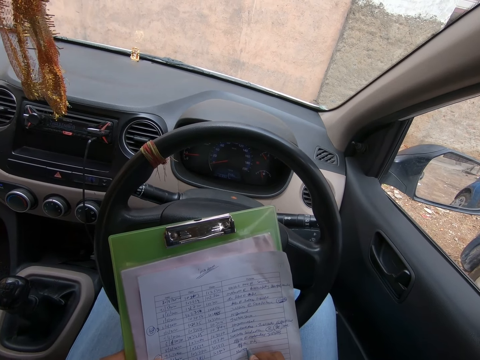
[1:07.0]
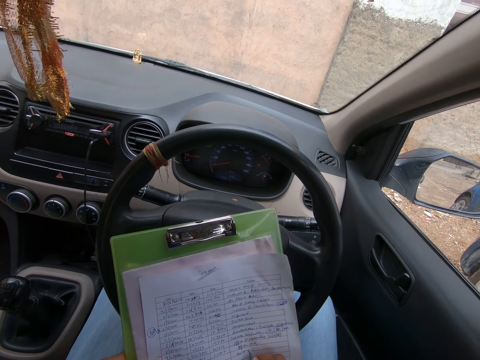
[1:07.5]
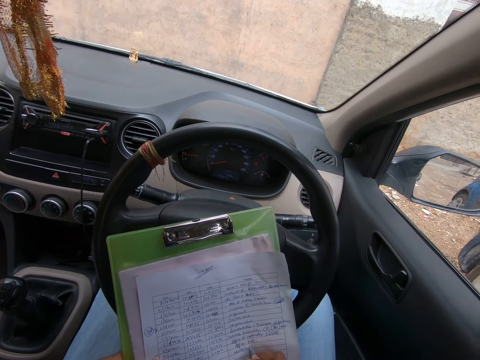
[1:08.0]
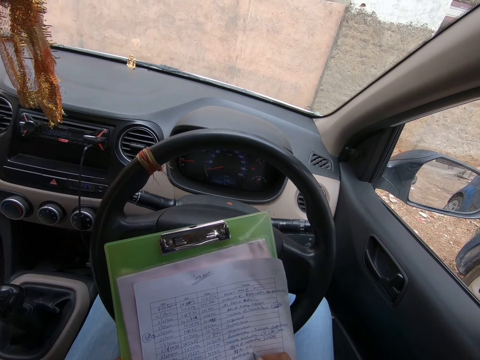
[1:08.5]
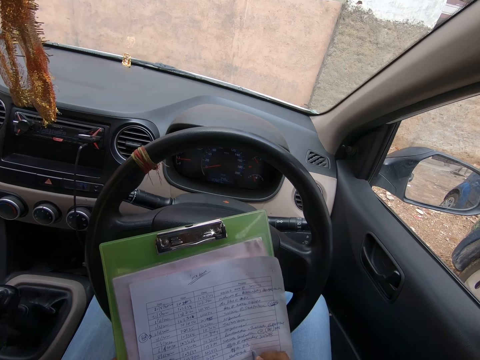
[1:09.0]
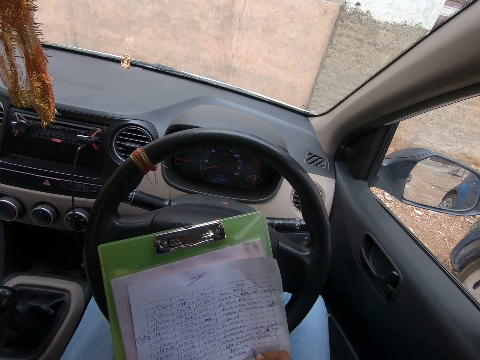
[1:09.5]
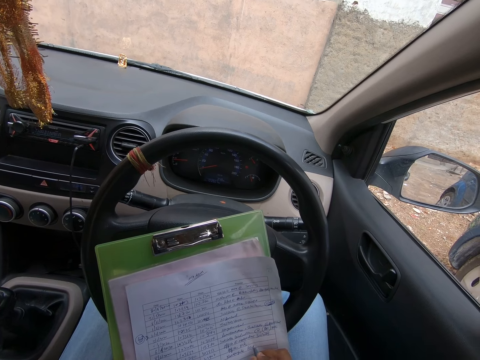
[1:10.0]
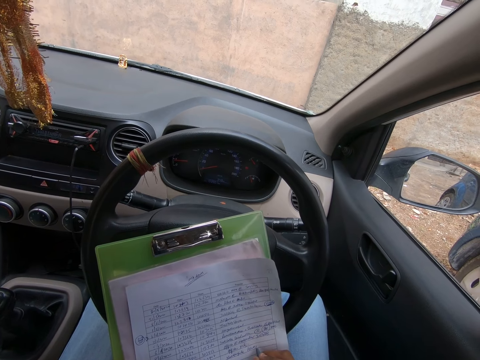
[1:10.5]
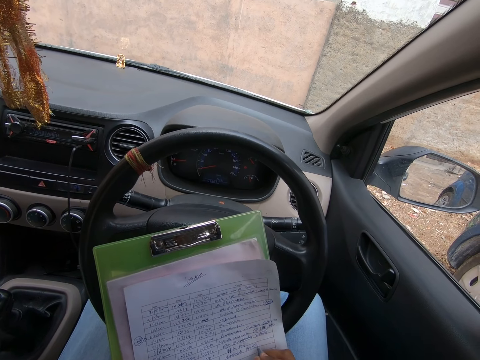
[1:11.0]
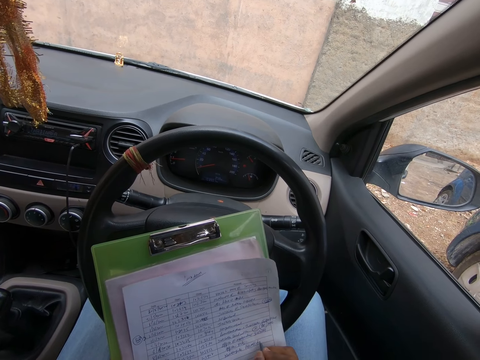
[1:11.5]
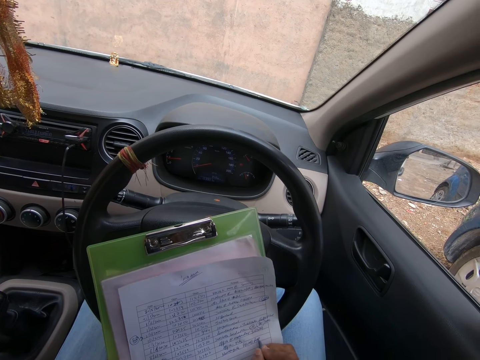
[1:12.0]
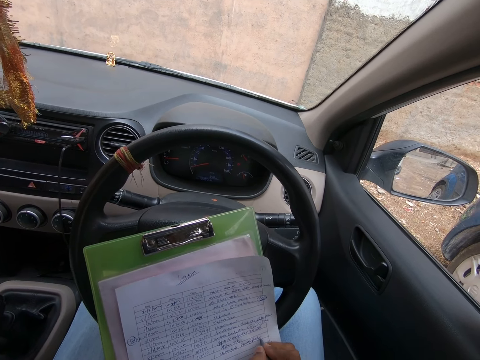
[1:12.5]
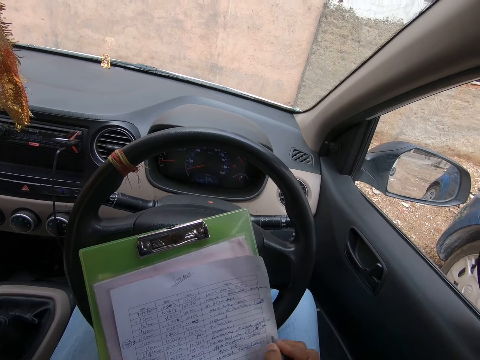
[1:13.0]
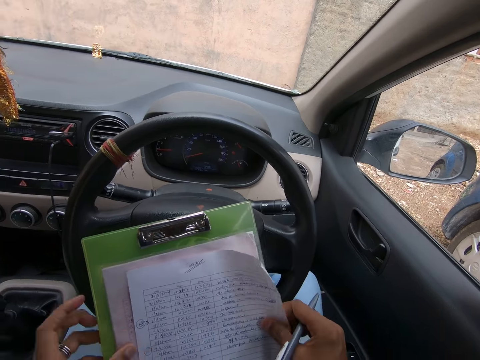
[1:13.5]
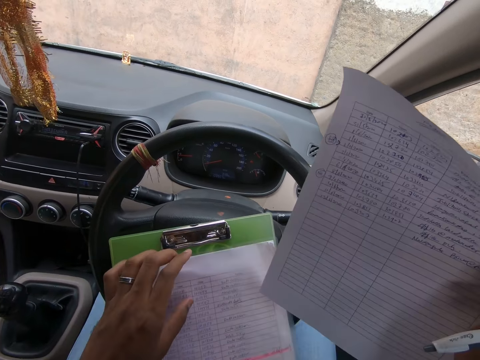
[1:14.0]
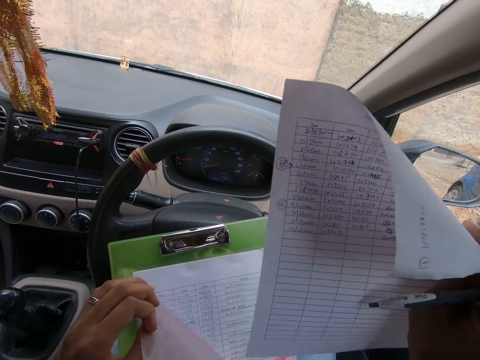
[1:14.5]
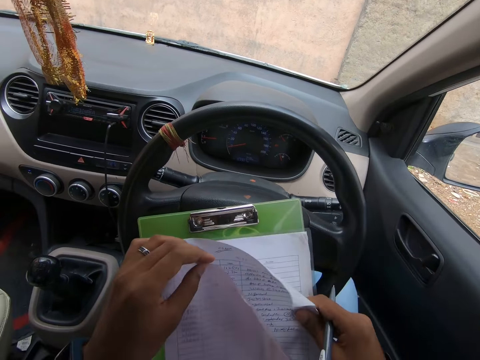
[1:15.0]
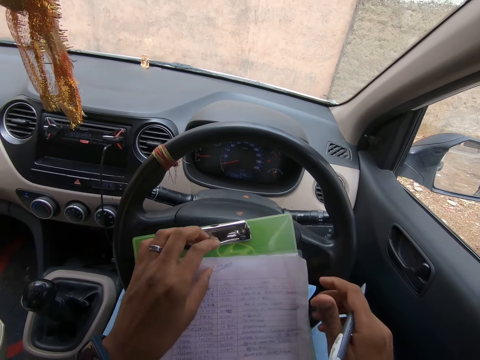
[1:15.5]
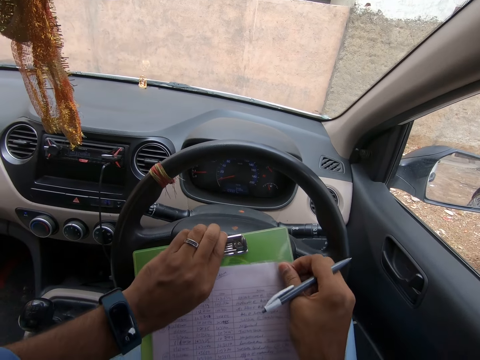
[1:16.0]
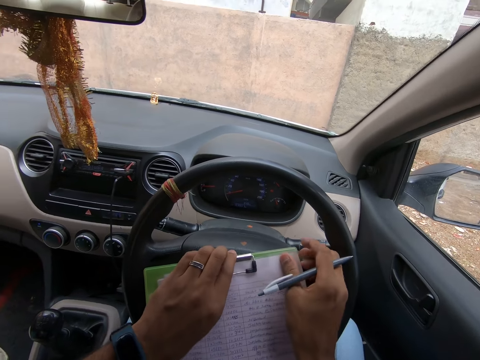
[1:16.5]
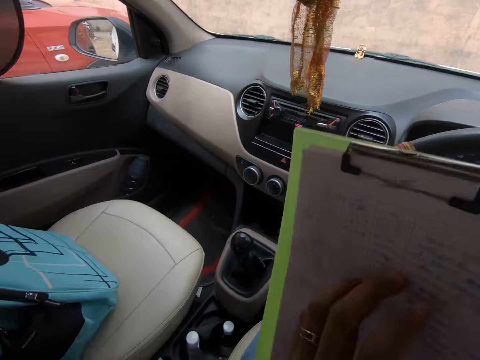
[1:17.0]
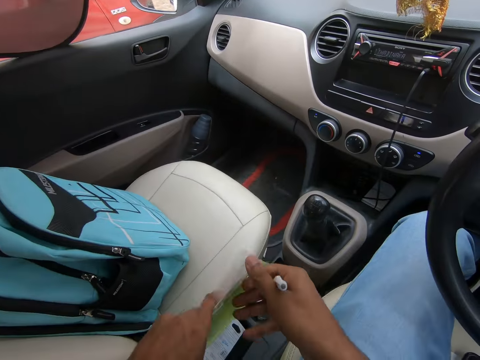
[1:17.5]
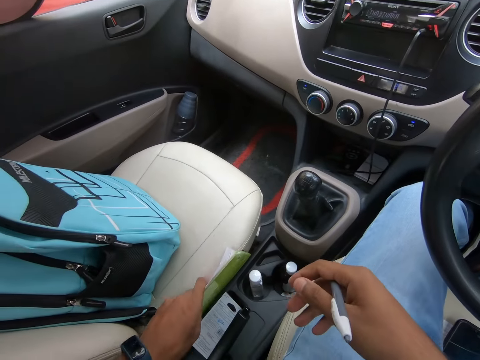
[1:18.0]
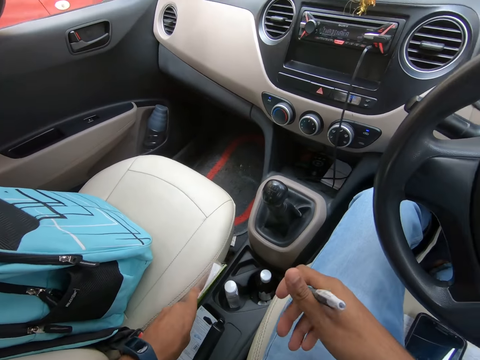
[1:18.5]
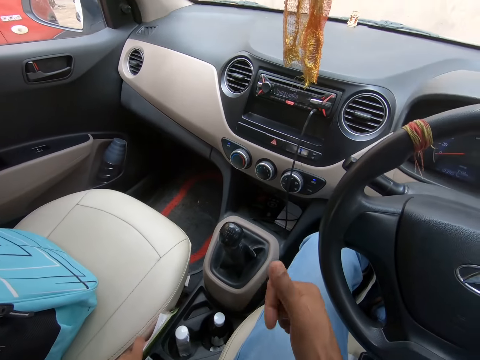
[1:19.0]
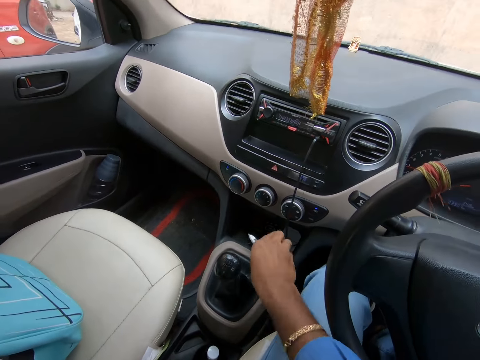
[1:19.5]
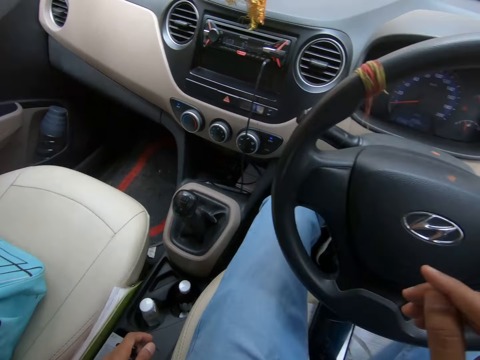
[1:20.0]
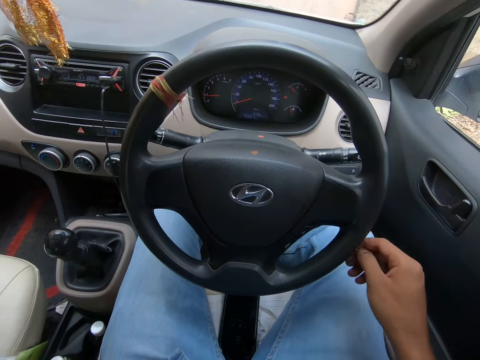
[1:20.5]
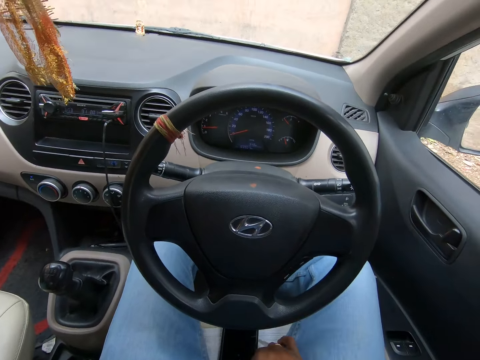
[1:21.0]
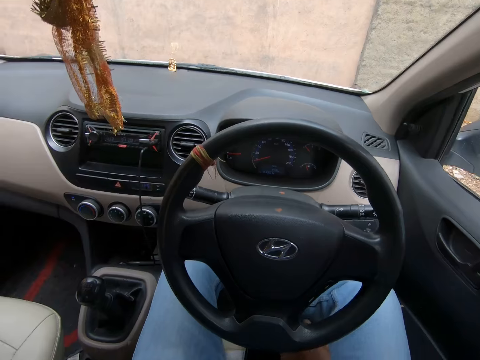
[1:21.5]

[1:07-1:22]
The camera wearer lifts the paper. He holds the paper on the clipboard with the left hand. He puts the paper on other papers on the clipboard. He lifts the clip. He attaches the papers to the clipboard. He places the clipboard beside the passenger seat. He looks around. He presses the pen with his hand. He throws the pen in the car console.

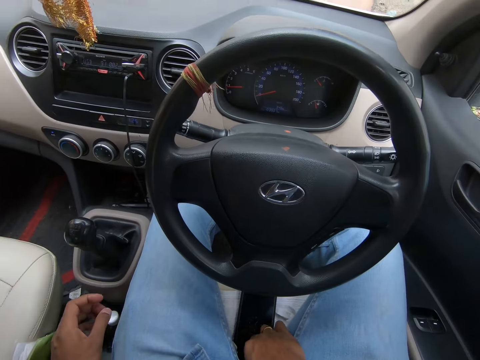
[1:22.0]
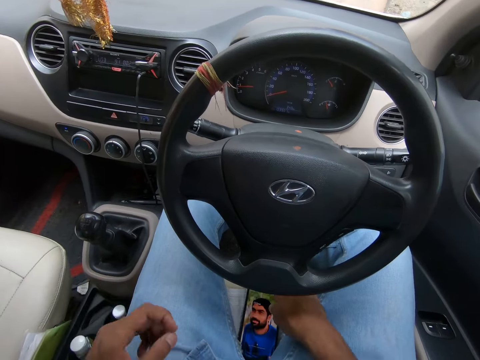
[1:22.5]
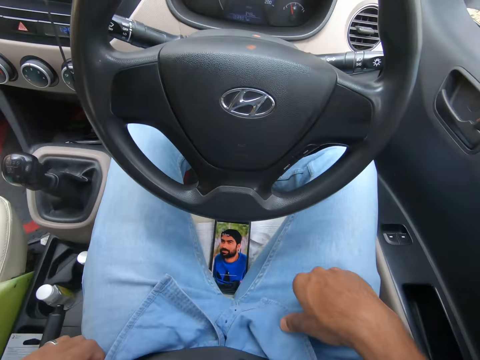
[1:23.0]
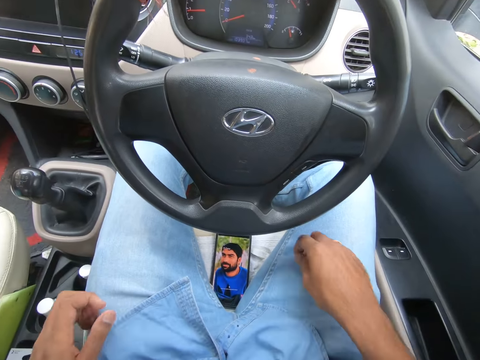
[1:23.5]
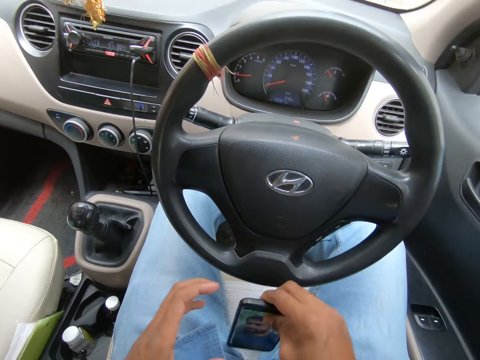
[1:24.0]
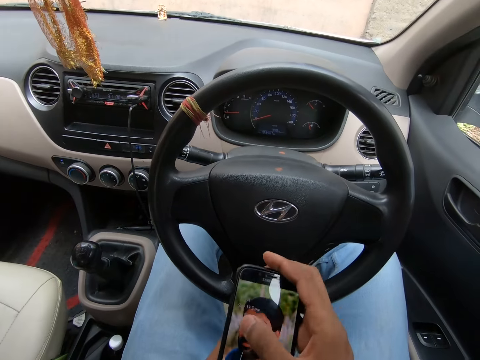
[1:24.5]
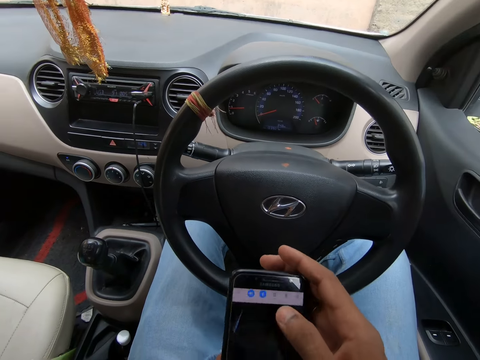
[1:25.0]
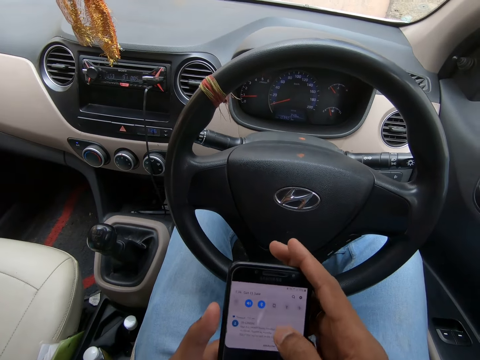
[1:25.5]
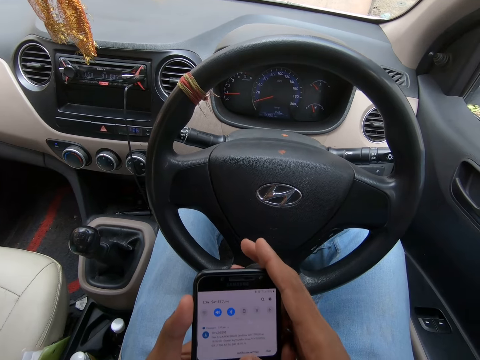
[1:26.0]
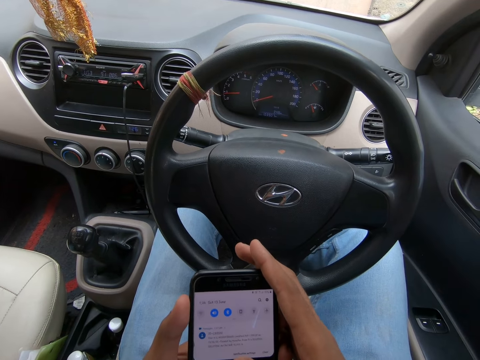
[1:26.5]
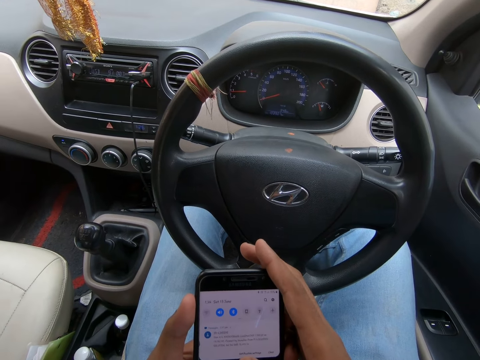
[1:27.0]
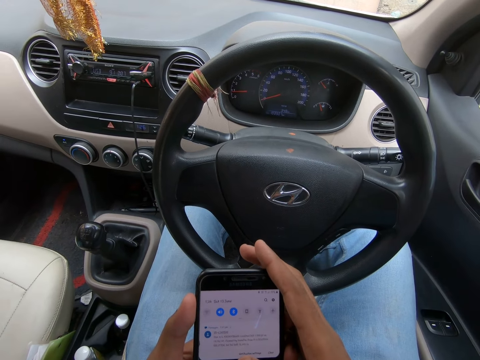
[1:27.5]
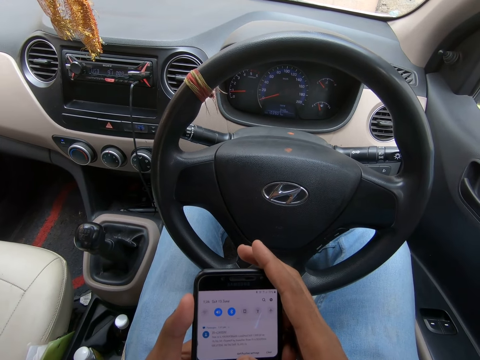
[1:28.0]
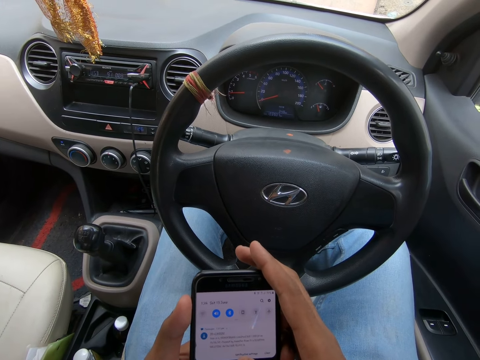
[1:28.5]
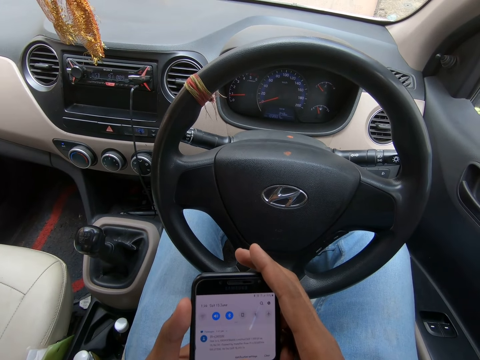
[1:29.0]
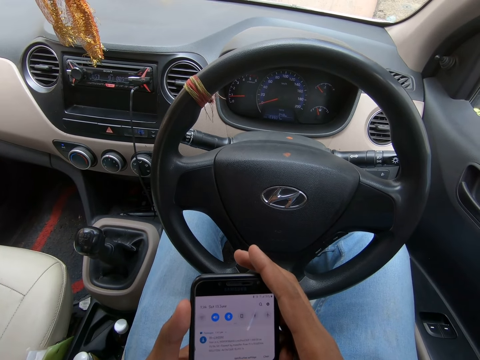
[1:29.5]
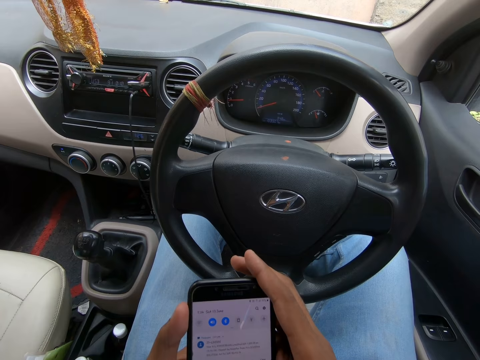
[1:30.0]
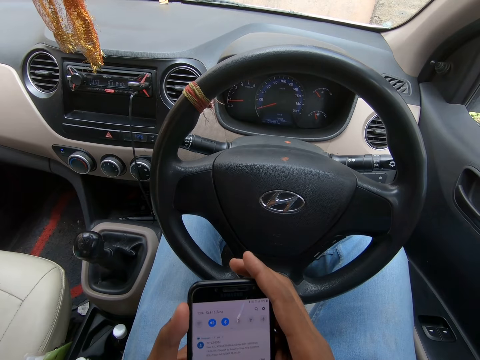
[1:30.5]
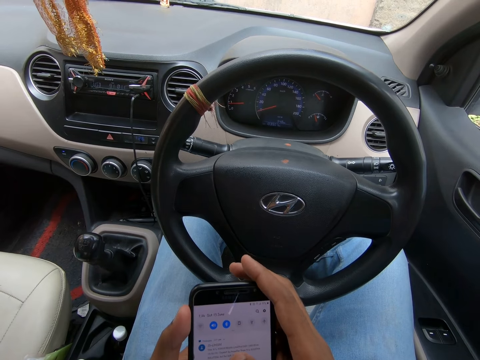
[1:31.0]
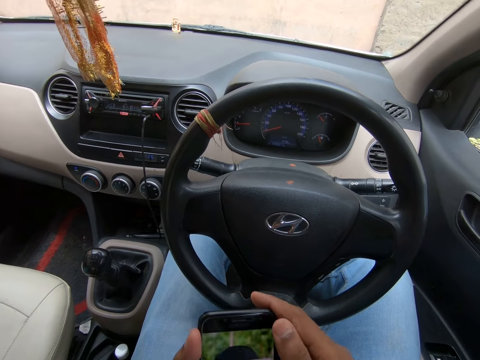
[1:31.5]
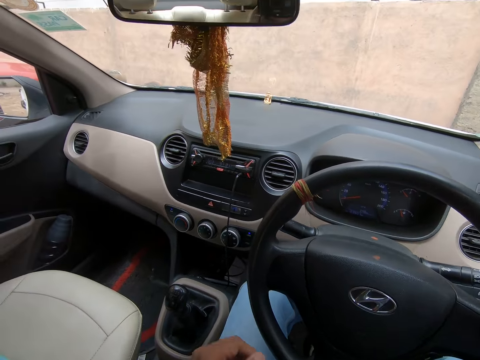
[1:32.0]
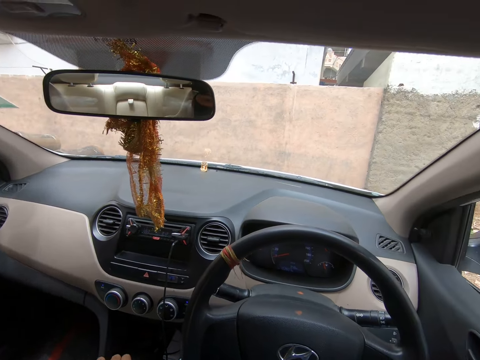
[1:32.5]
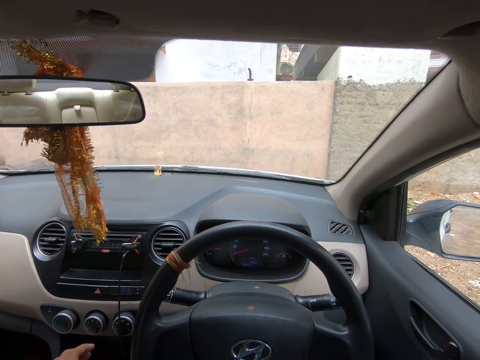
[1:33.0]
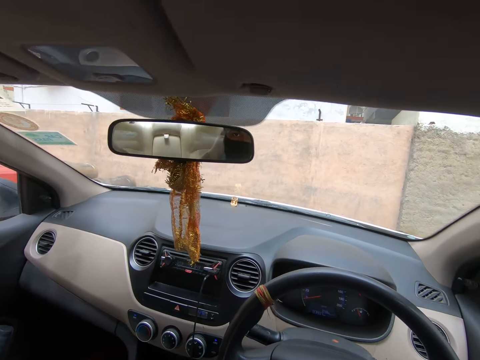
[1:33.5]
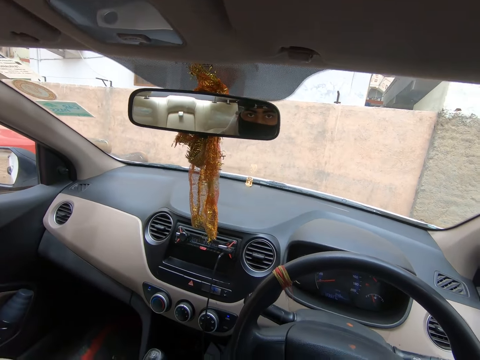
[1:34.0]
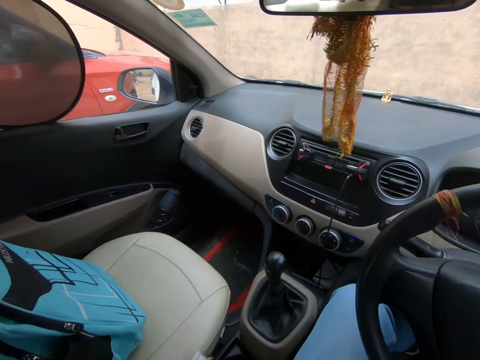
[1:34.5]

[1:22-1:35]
The camera wearer adjusts their cloth. They pick up their mobile phone. They dial their mobile phone. They look around. They check themselves through the car rear view mirror.
